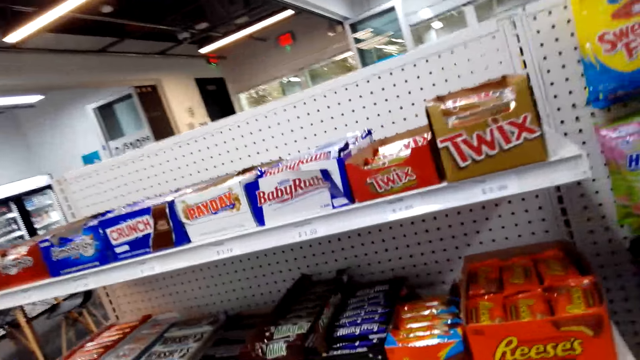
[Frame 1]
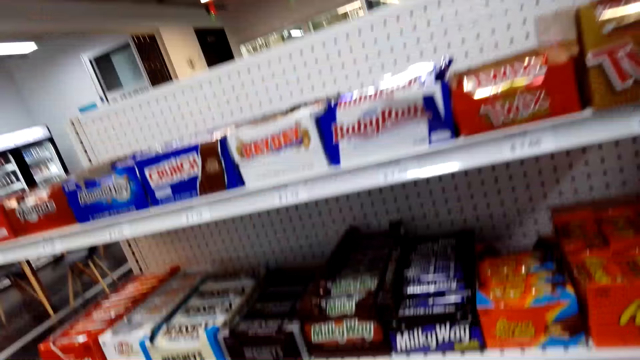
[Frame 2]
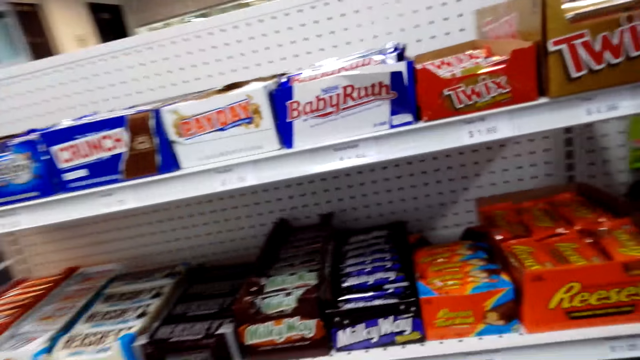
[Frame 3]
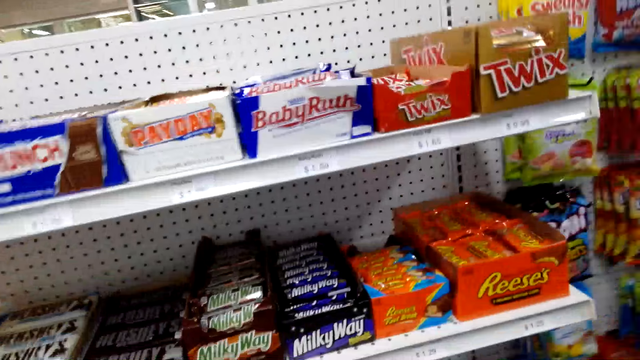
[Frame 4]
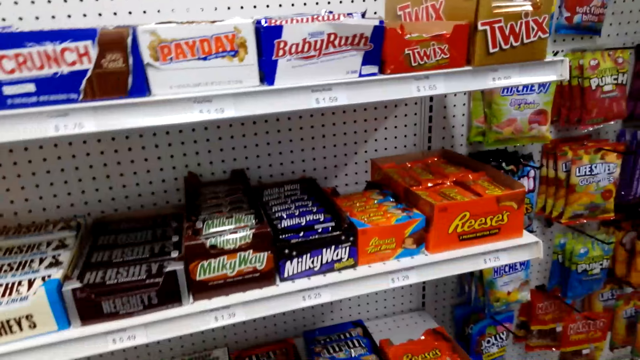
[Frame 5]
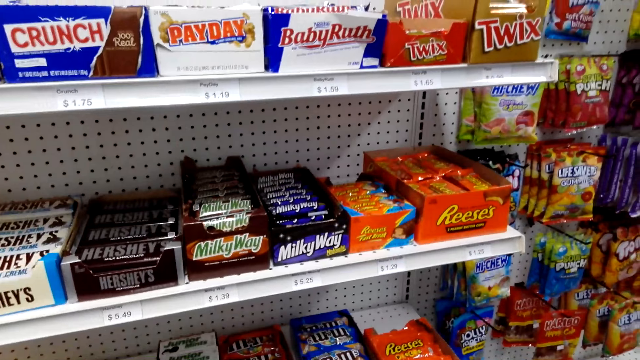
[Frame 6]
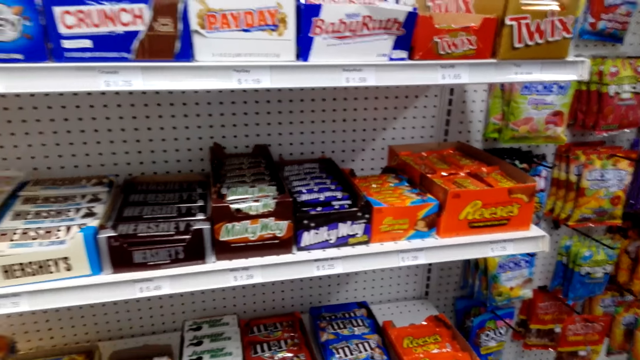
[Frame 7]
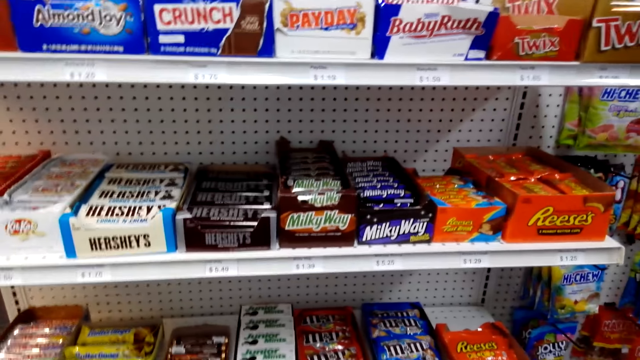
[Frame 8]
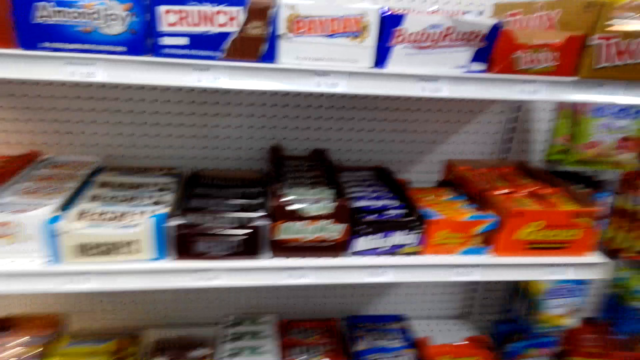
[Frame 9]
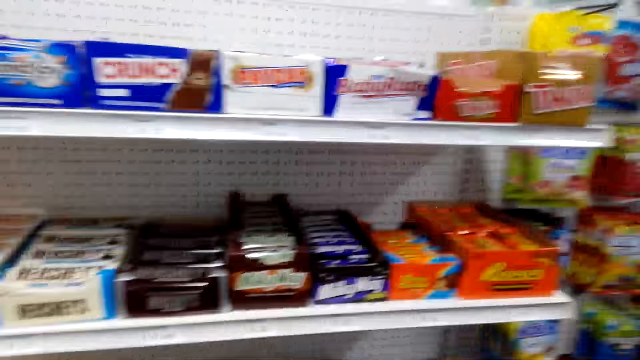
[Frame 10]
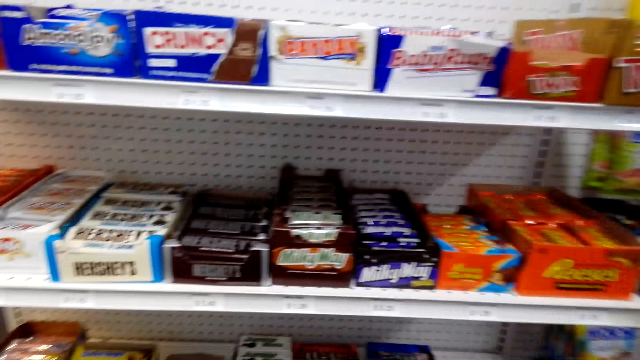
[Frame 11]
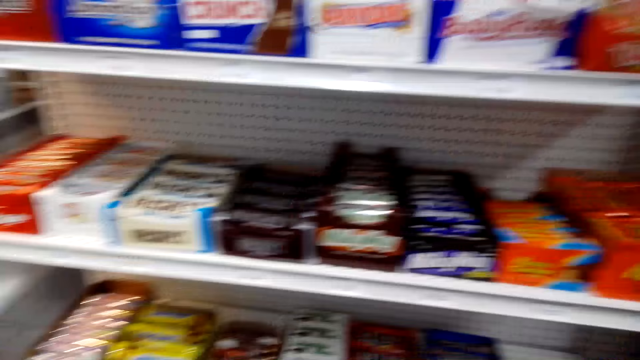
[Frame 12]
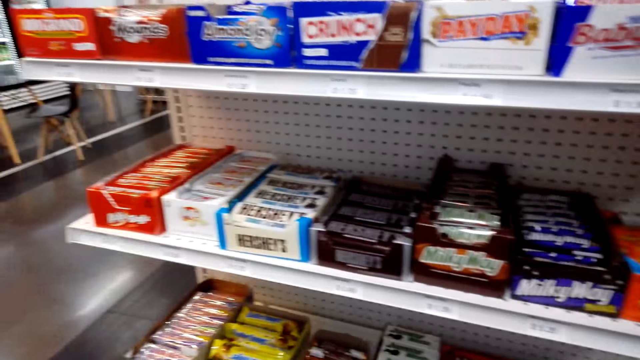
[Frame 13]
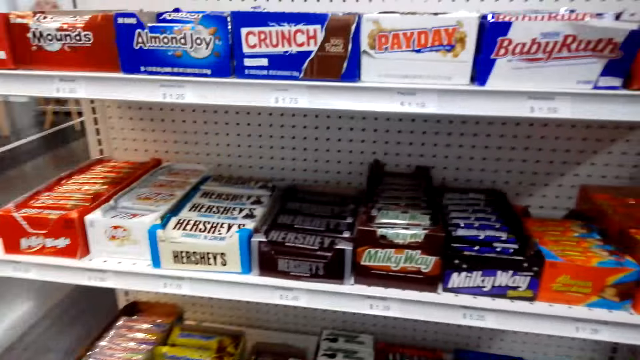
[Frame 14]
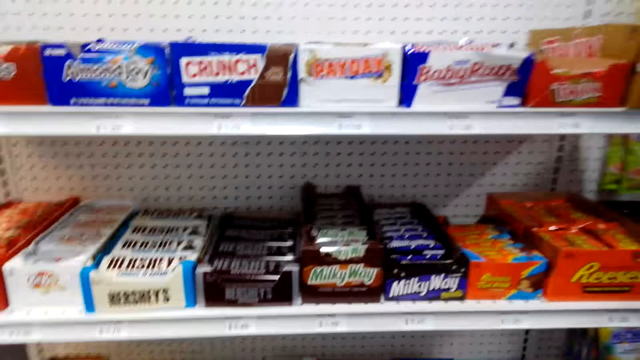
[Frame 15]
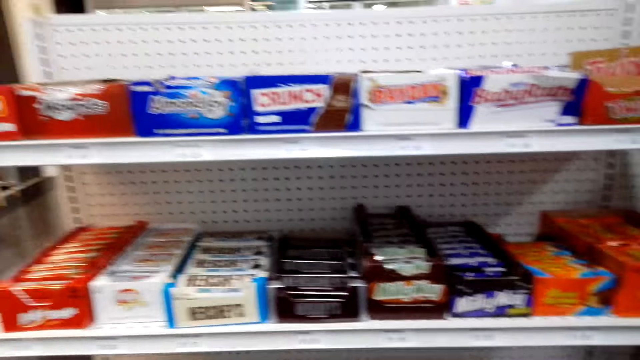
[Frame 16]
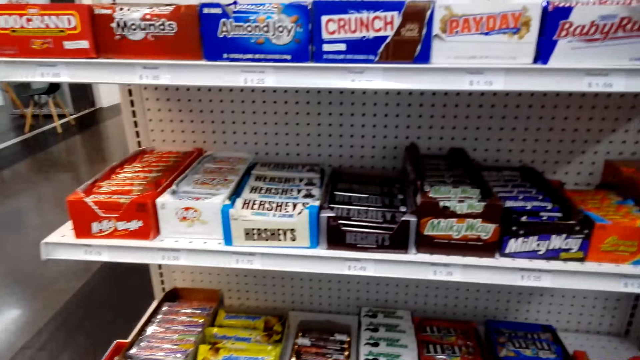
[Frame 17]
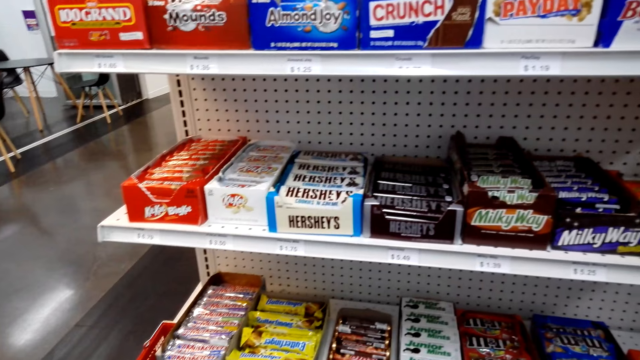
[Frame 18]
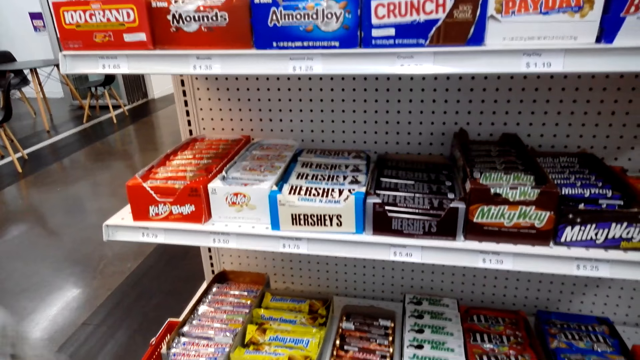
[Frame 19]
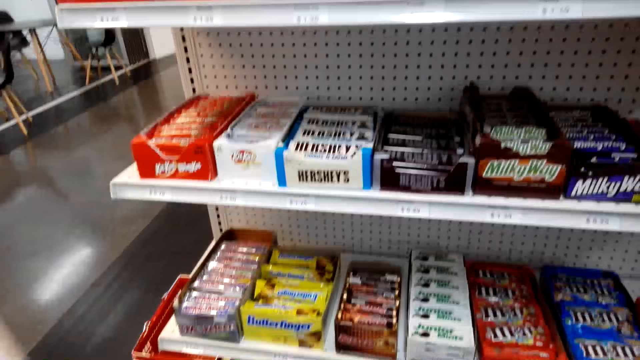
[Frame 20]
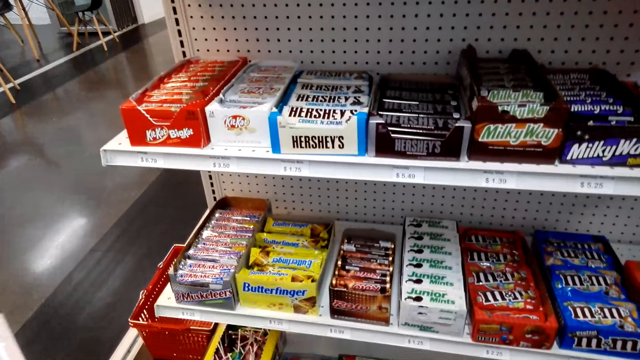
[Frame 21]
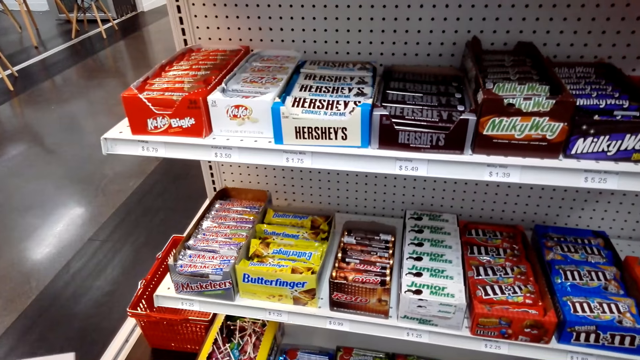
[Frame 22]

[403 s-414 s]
The camera wearer looks around.

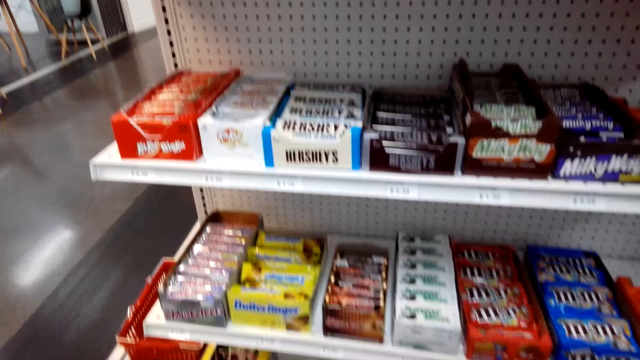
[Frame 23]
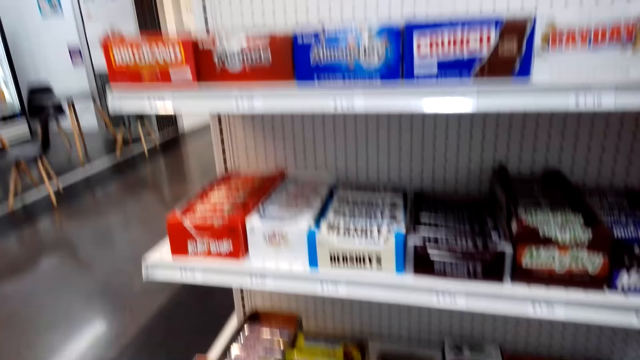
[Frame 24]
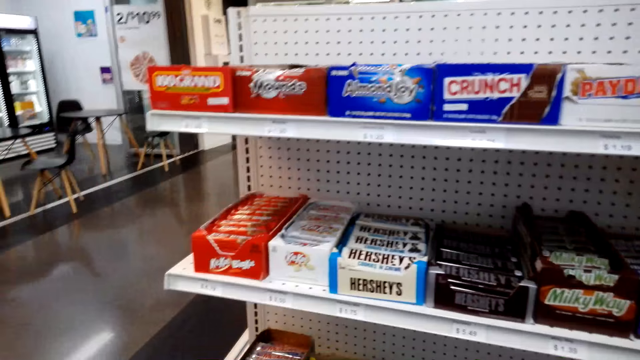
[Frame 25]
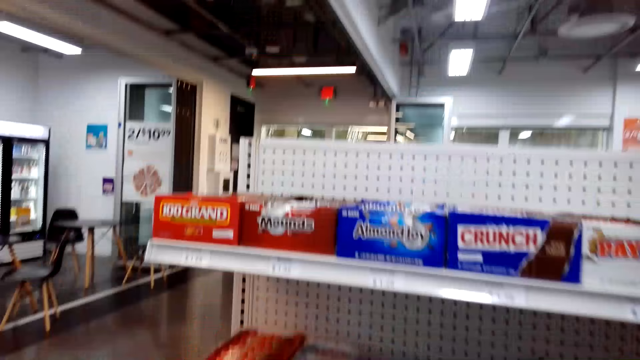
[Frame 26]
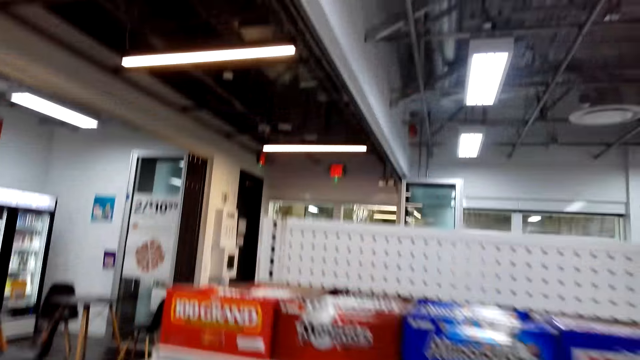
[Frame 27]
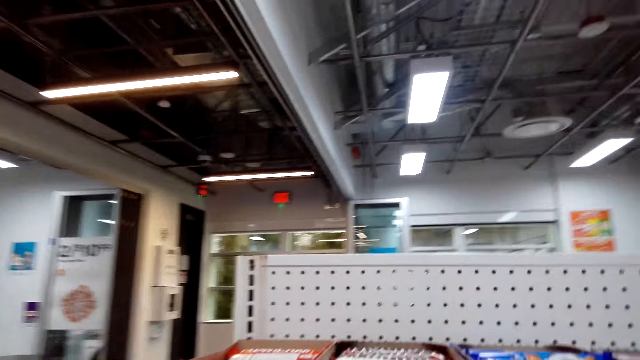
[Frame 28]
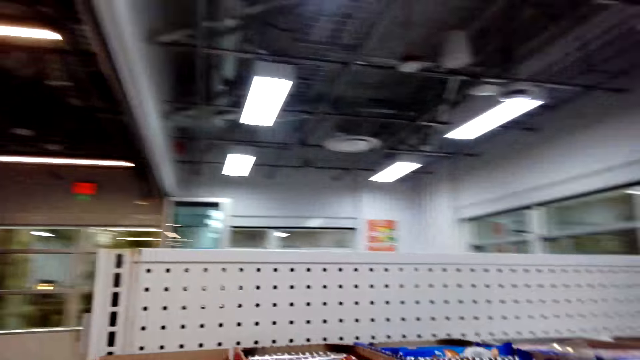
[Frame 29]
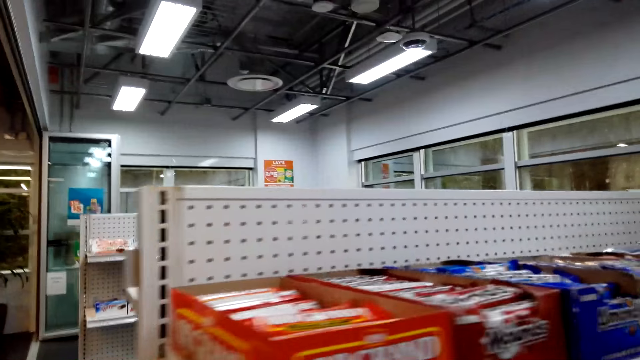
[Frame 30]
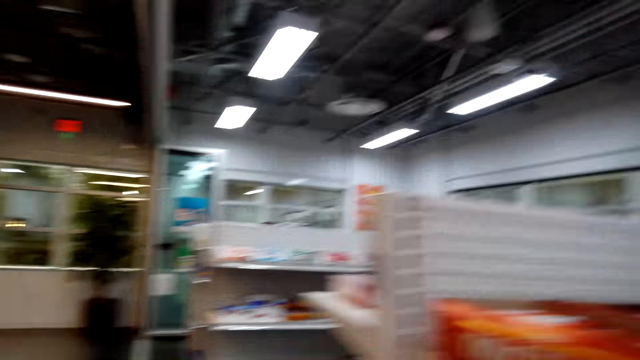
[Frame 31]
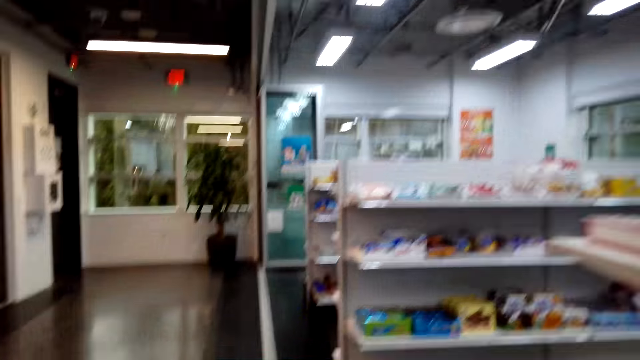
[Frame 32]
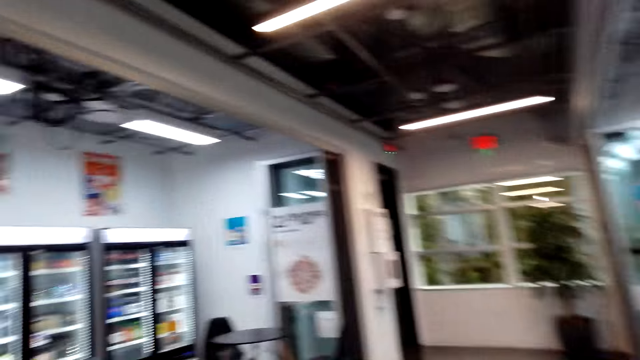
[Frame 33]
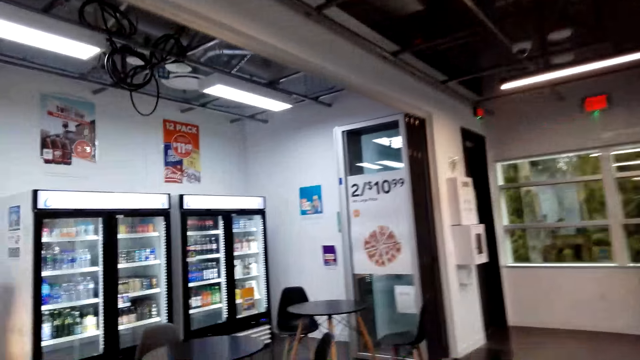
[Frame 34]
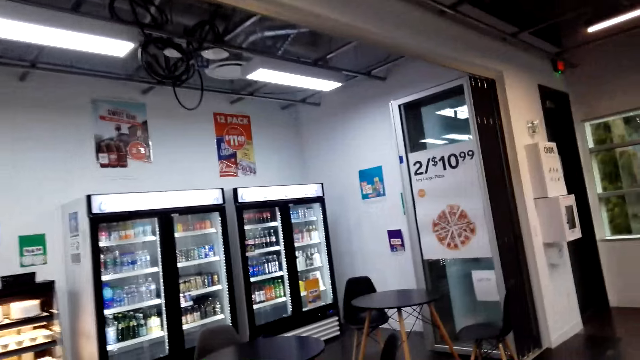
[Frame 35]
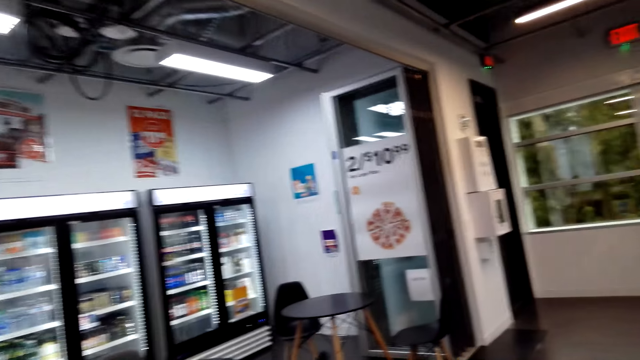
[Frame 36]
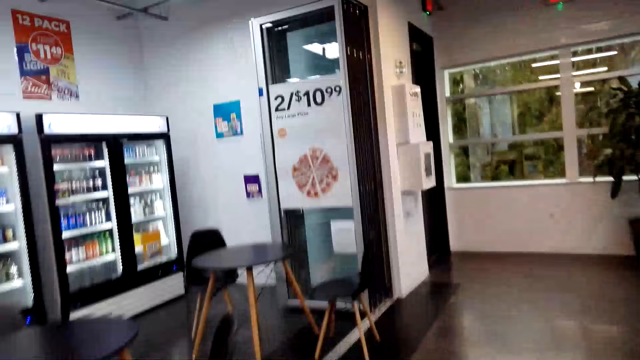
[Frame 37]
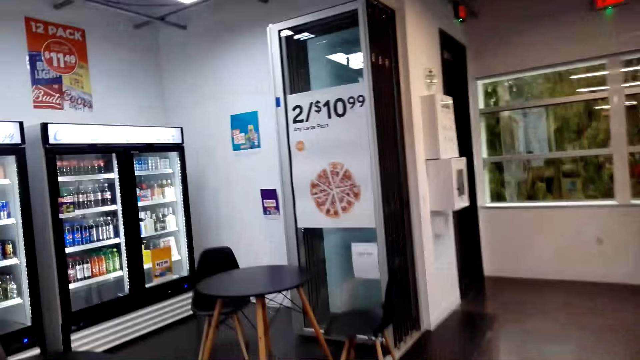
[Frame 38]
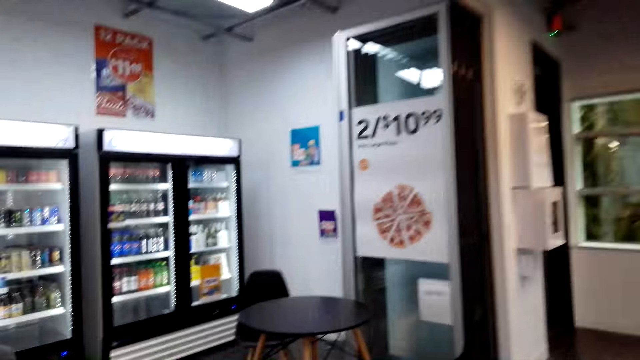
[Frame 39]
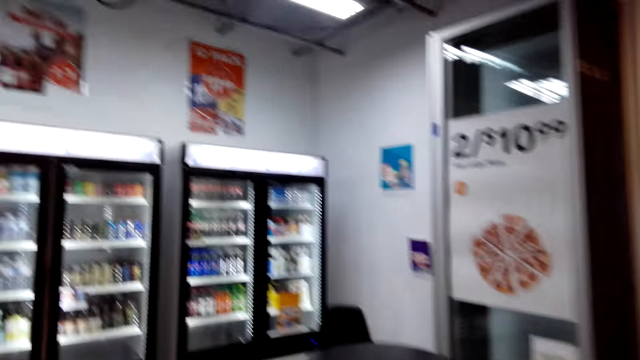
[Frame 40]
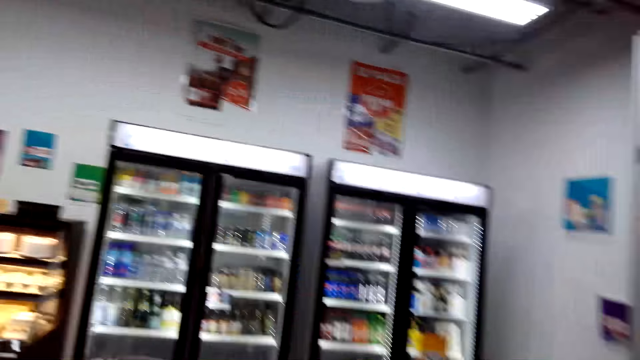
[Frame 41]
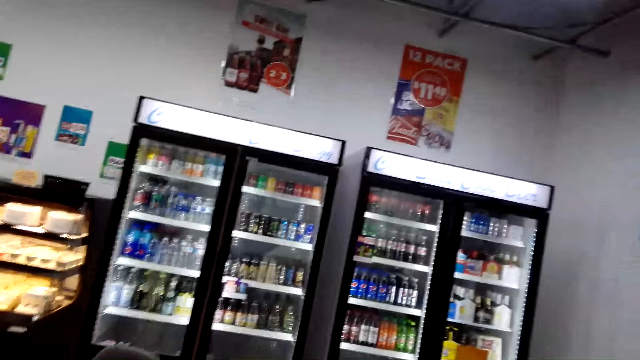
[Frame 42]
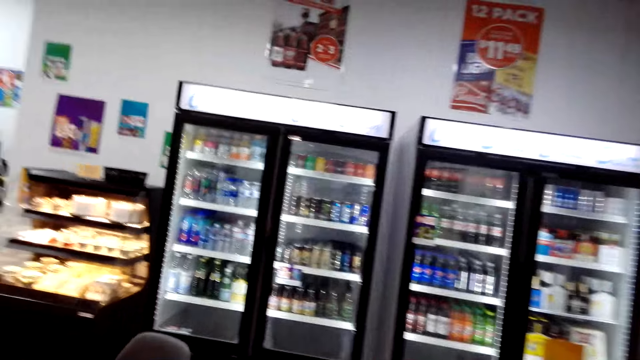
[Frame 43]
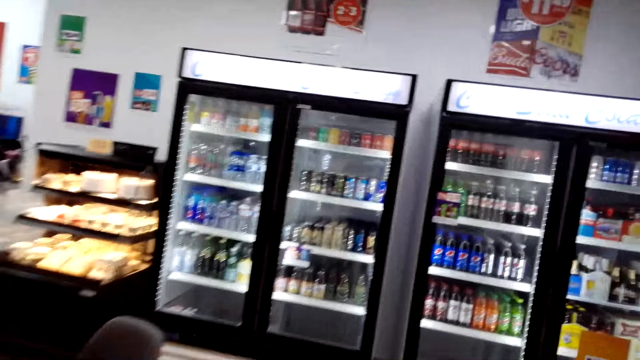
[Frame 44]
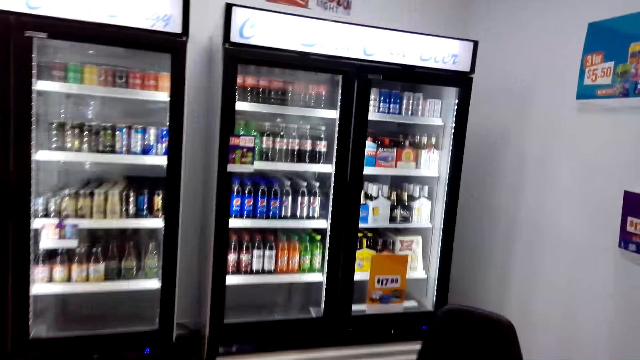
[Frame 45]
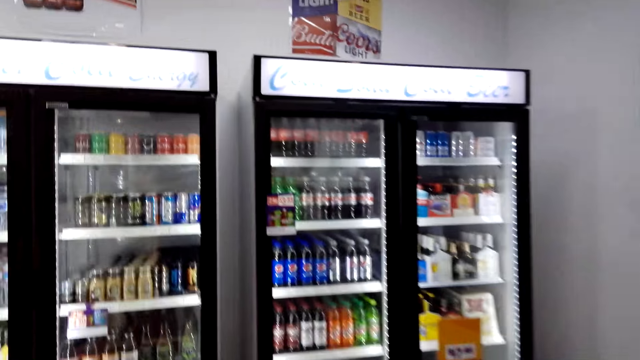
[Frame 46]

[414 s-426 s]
The camera wearer walks around the store. The camera wearer and a man walk to the refrigerator.
